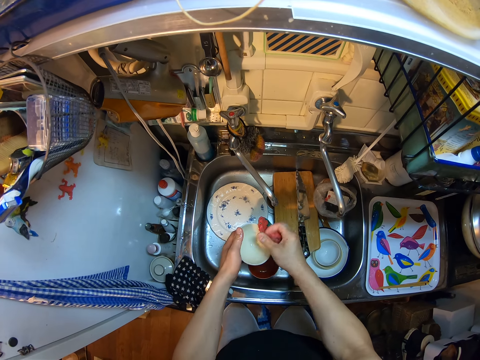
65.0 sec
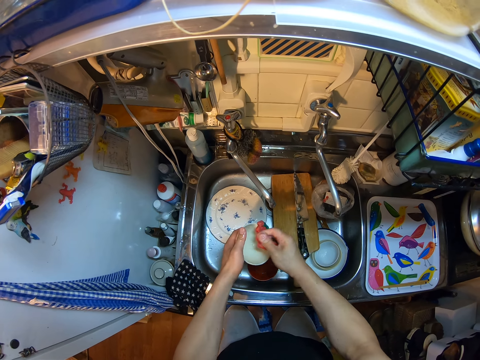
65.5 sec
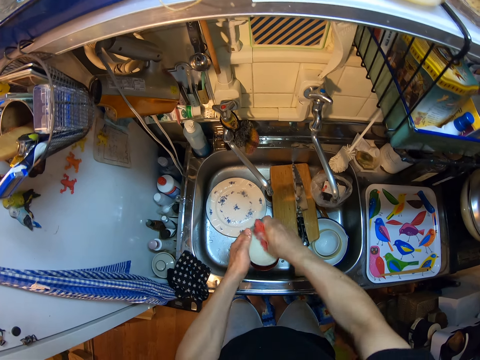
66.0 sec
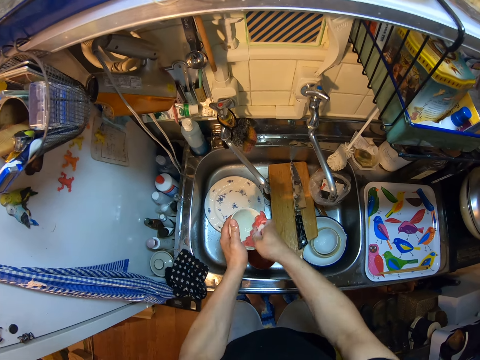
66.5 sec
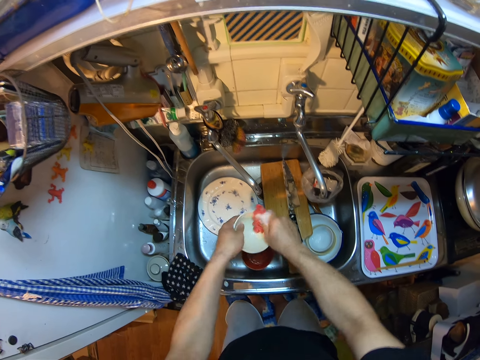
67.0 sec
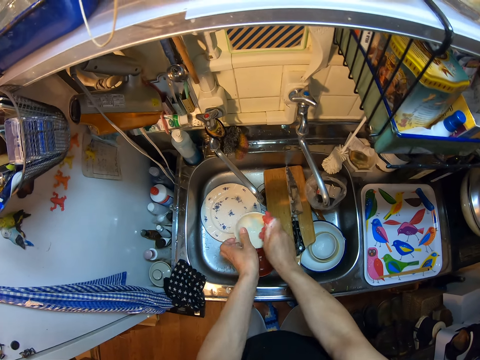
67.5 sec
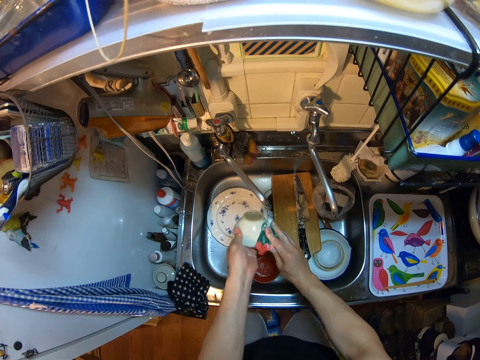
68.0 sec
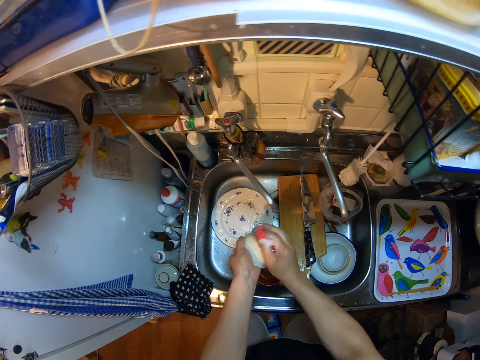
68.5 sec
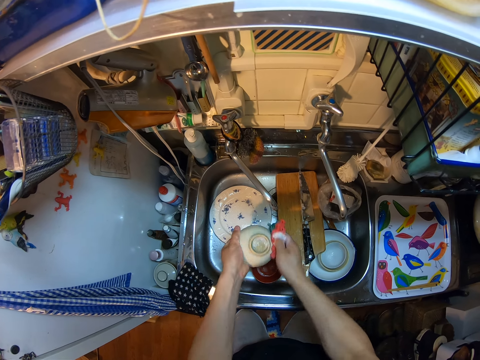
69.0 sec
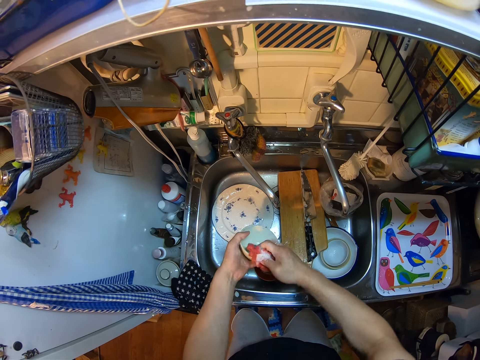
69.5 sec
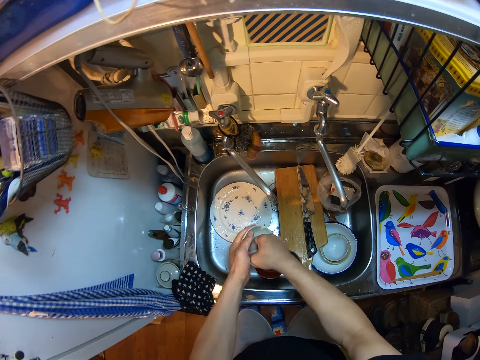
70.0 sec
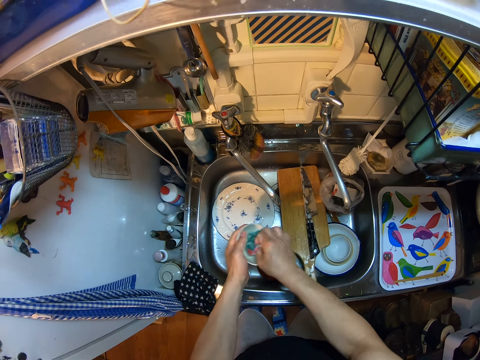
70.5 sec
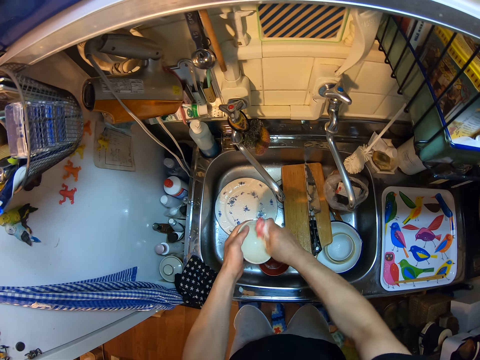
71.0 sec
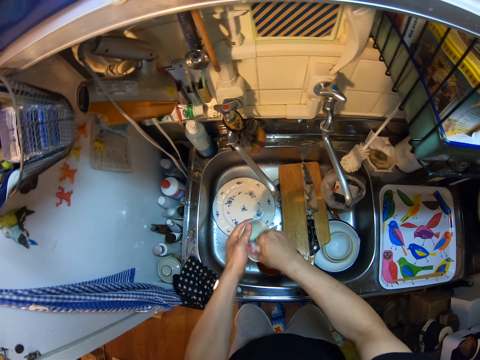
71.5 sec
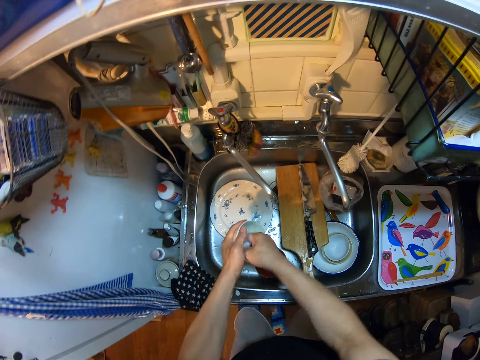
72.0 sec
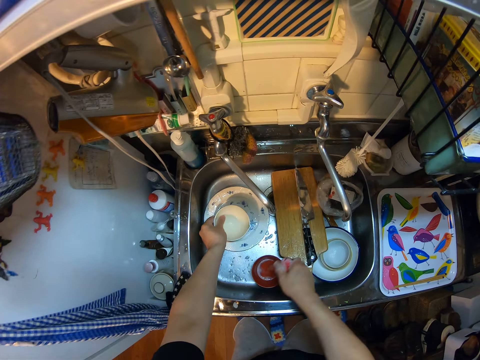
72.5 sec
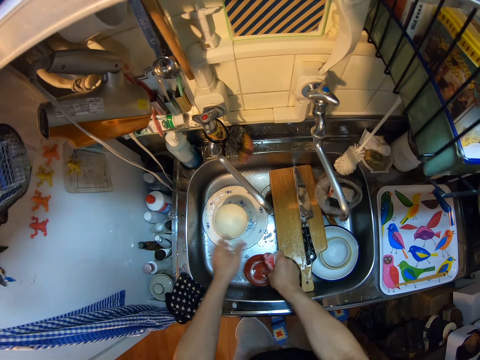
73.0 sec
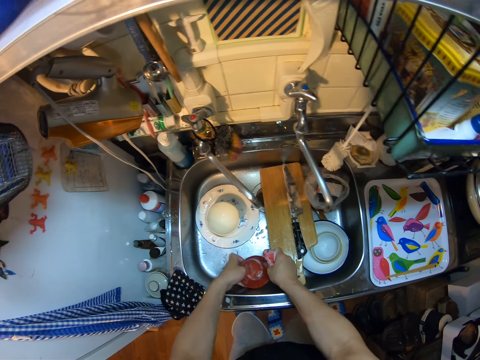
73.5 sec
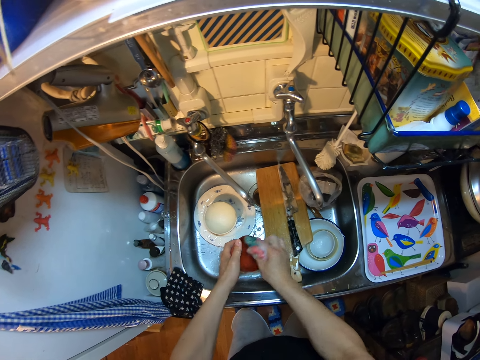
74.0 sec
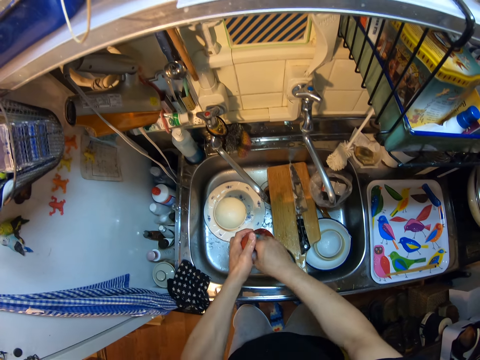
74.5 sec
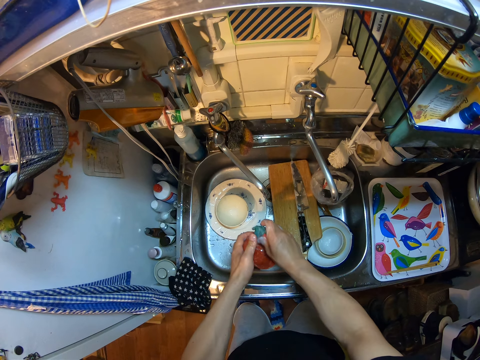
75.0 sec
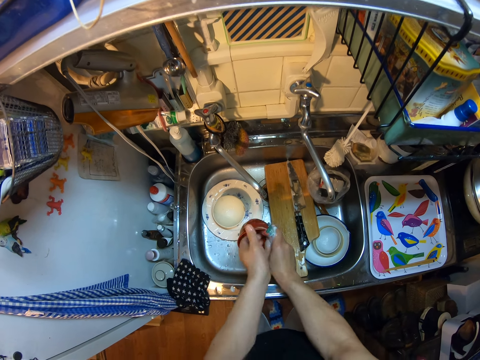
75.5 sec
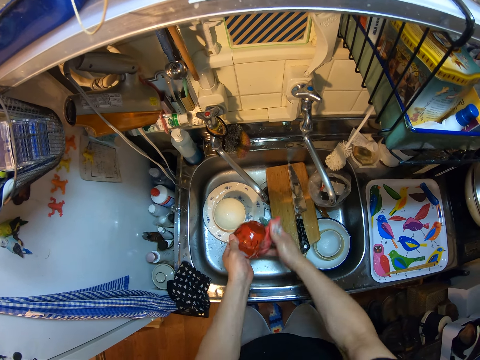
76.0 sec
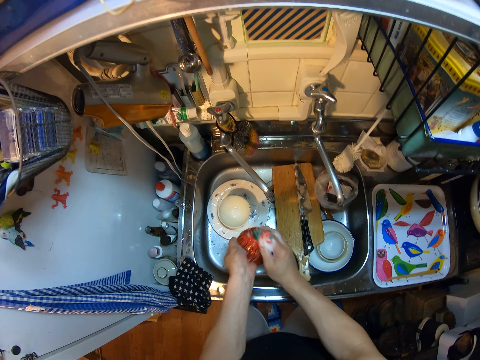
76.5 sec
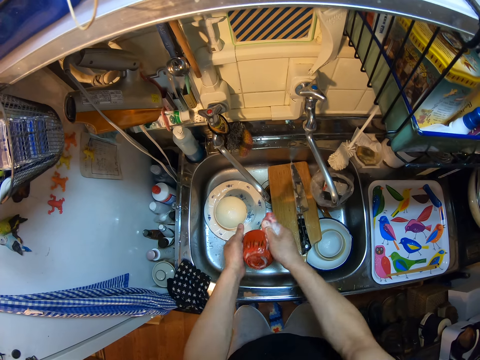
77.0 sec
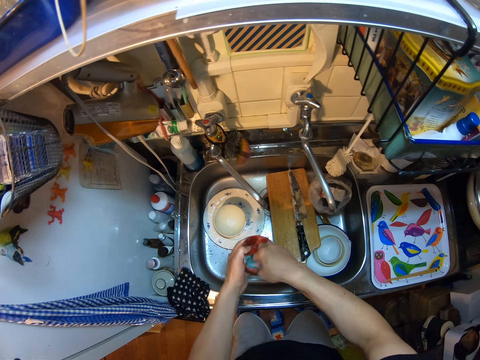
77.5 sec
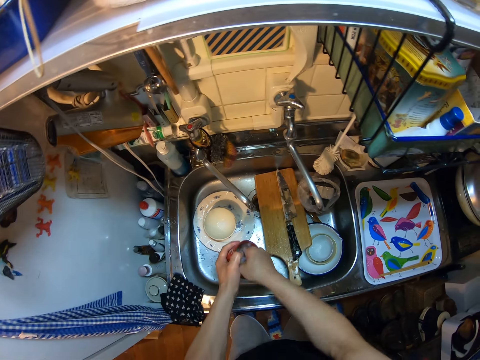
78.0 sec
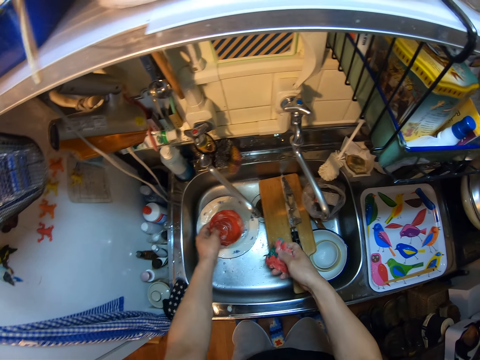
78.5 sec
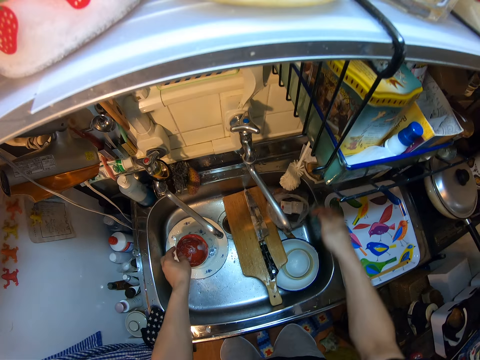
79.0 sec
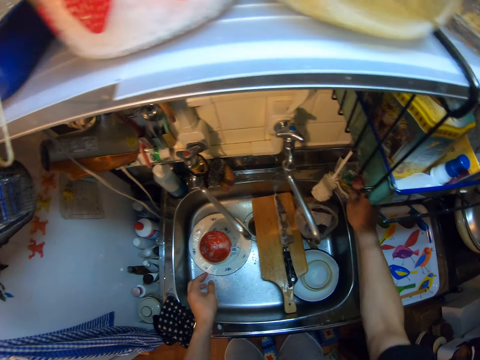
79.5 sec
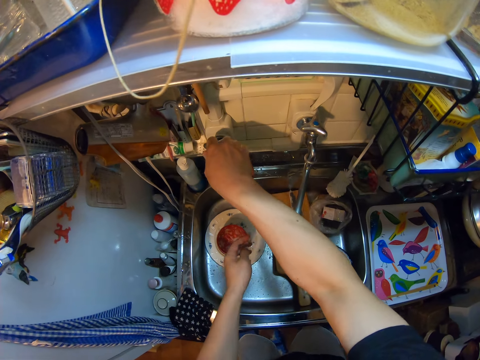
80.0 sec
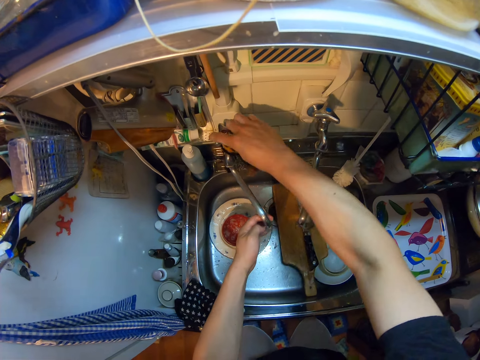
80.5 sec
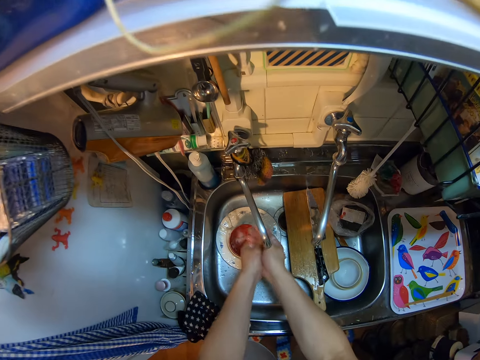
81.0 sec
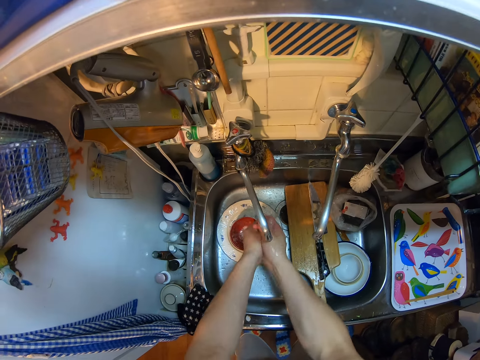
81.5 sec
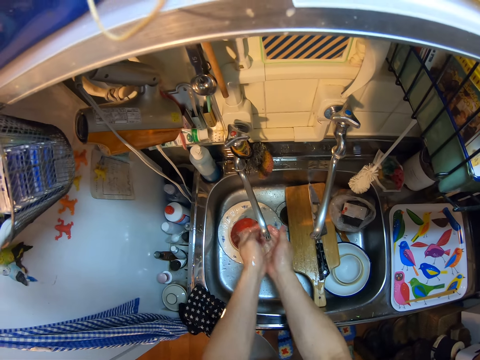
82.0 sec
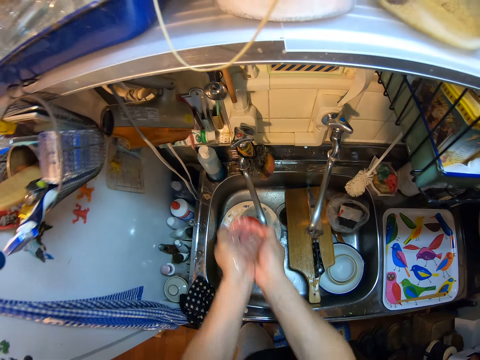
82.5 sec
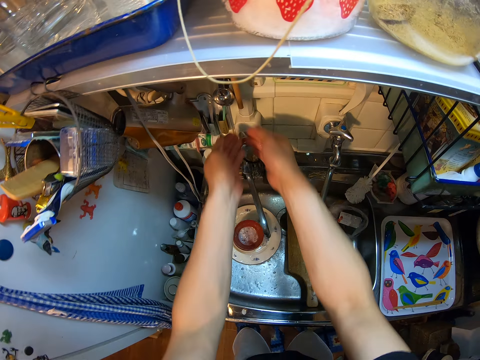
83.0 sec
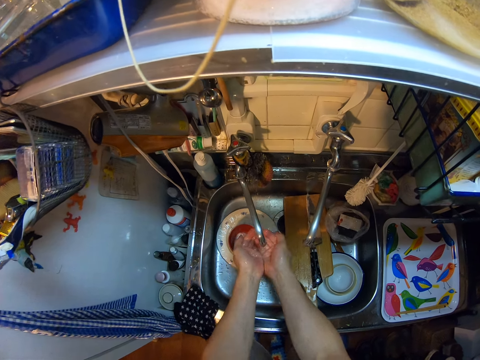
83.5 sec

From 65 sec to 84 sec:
The camera wearer picks up the second bowl from the sink. He drops the first bowl on the plate in the sink. He empties the water in the second bowl. He washes the second bowl. He drops the second bowl on the first bowl. He drops the sponge on a soap dish. He adjusts the first tap to the left. He turns on the second tap. He adjusts the tap to the left. He rinses his hands. He packs some water on his hands. He pours the water on the tap. He packs some water on his hands.

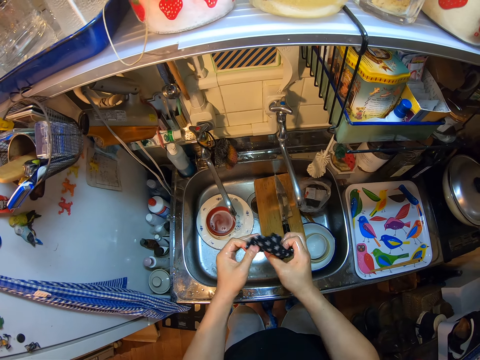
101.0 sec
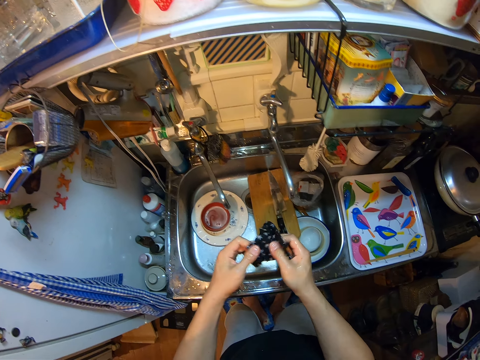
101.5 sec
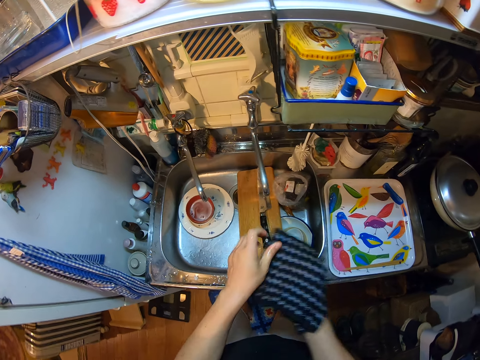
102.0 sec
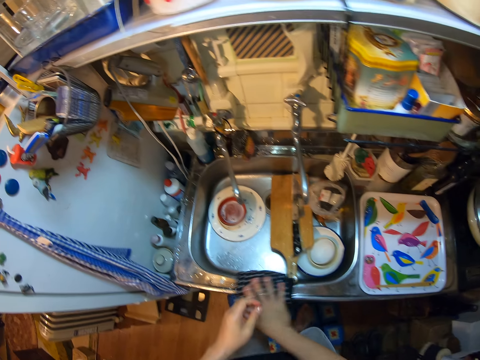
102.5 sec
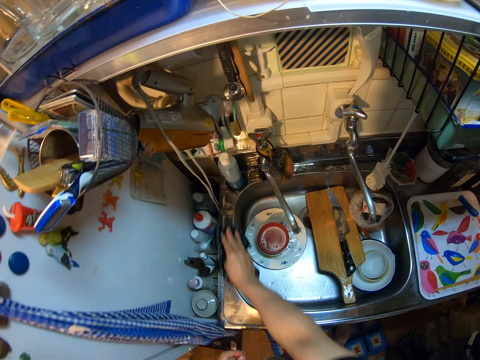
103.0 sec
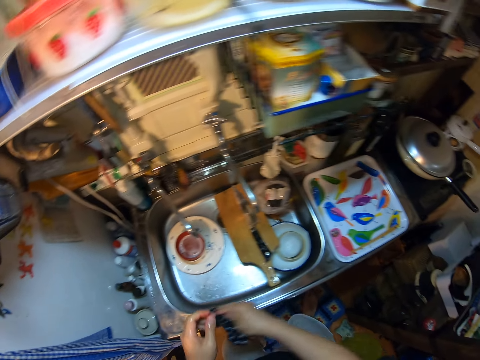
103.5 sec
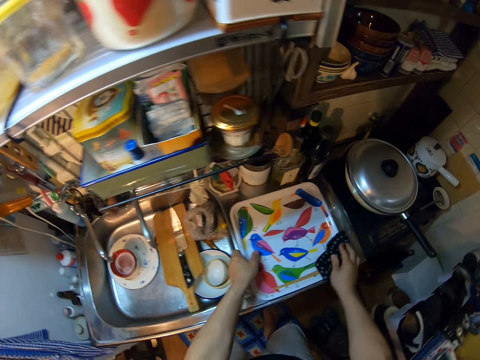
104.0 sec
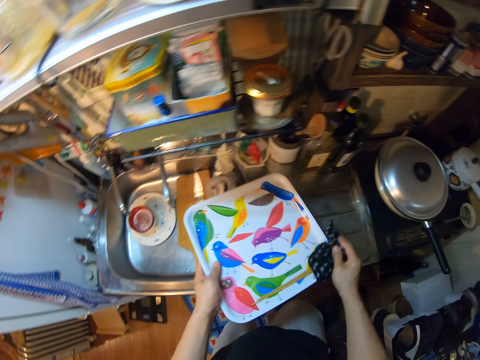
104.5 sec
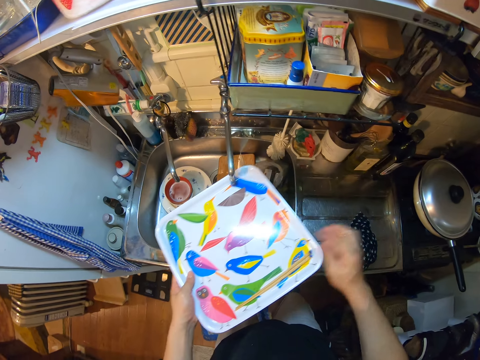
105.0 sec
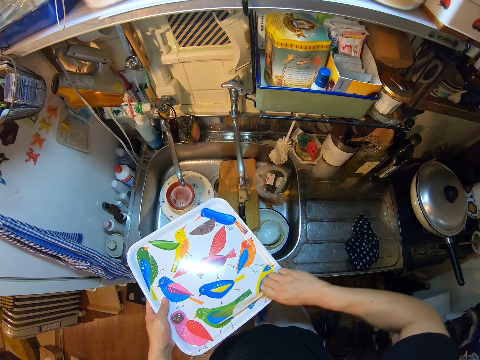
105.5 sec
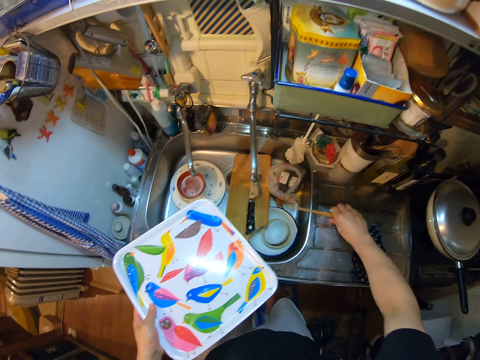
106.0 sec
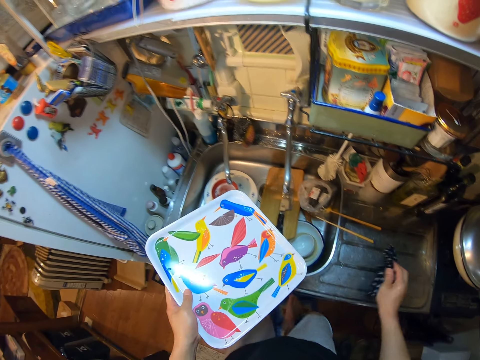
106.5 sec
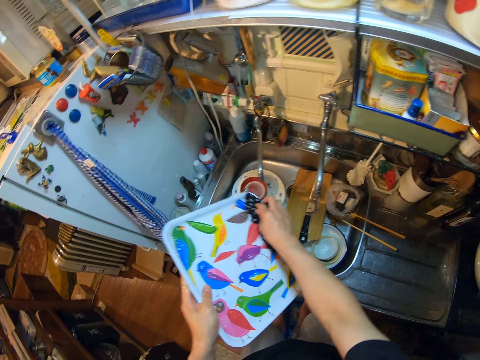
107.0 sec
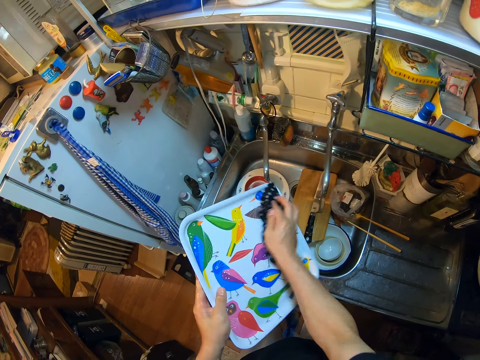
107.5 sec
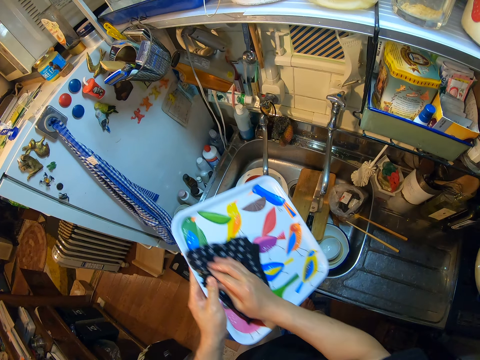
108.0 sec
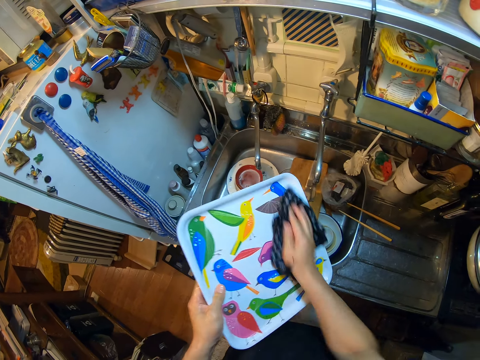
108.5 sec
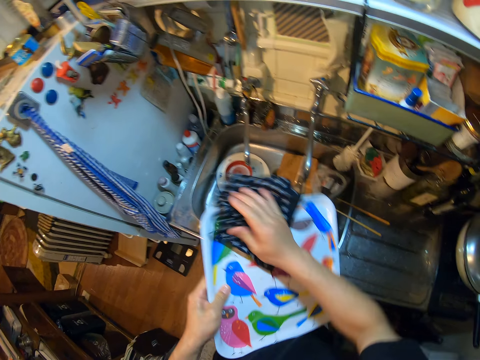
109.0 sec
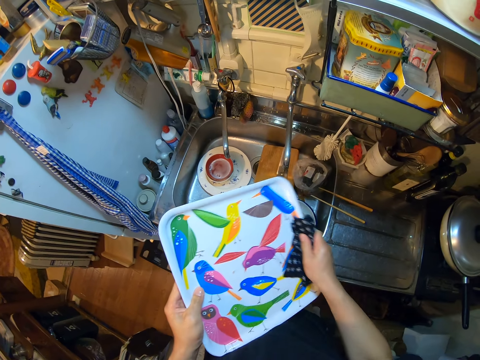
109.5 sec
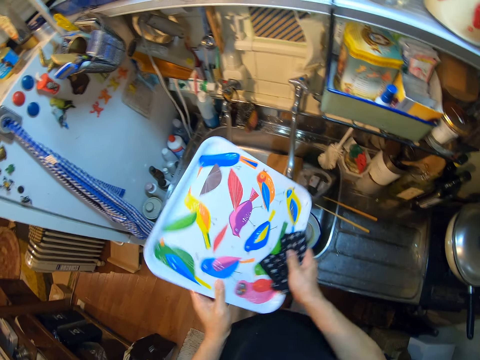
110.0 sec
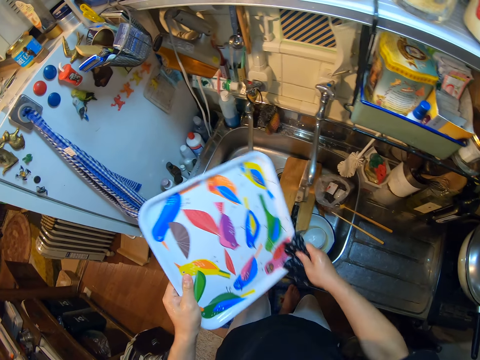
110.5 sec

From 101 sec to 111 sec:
The camera wearer places the napkin on his right hand. He wipes the sink with the napkin. He lifts the tray on the sink slab. He drops the napkin on the sink slab. He picks up the chopsticks on the tray. He drops the chopsticks on the sink slab. He picks up the napkin from the sink slab. He wipes the tray with the napkin.
